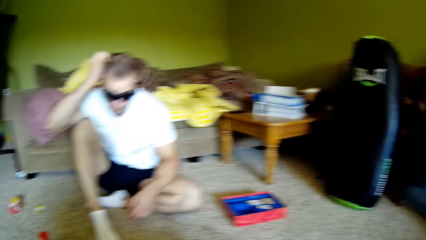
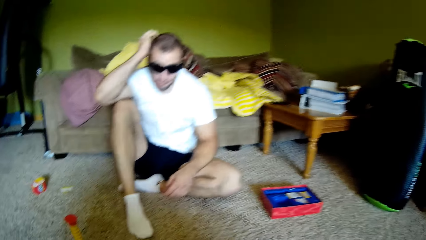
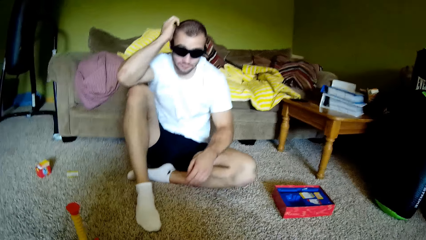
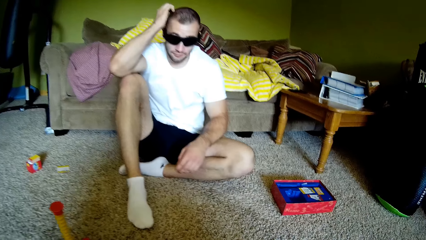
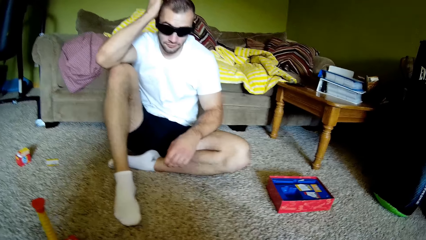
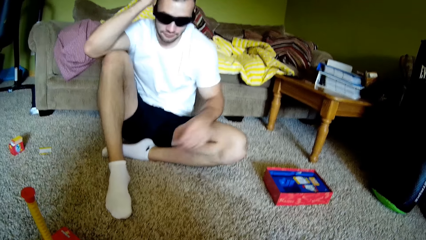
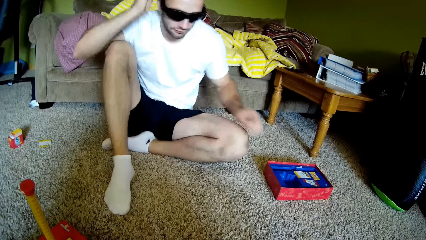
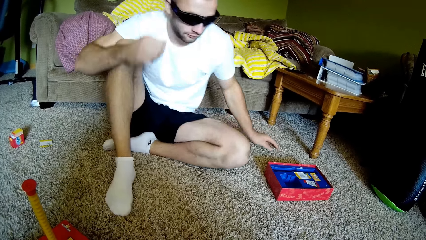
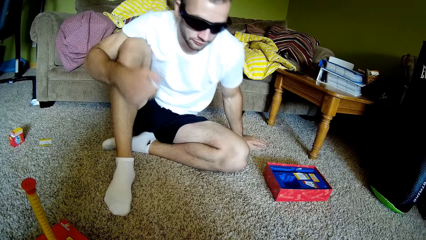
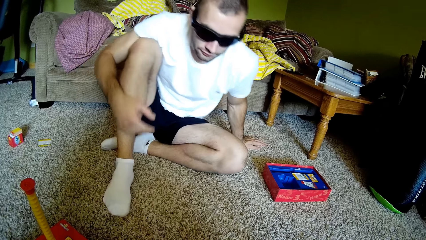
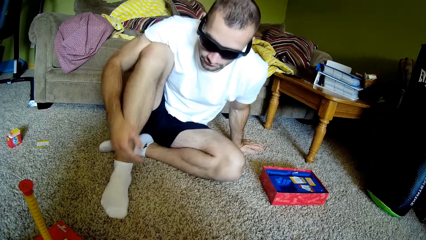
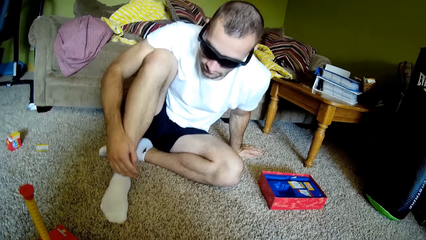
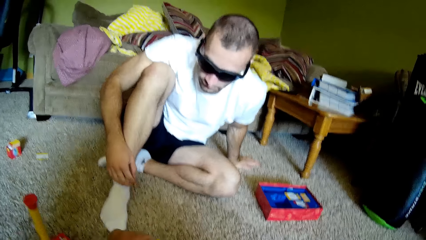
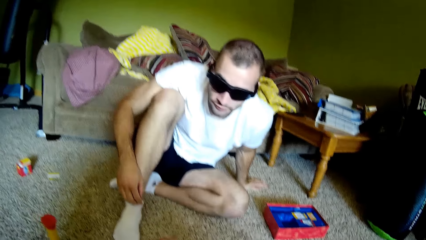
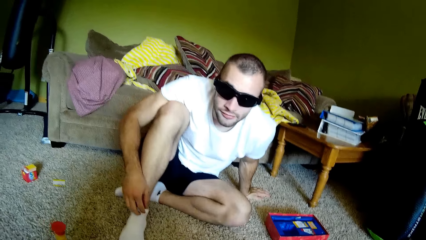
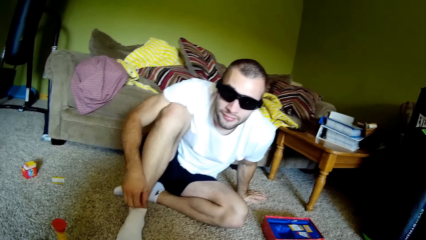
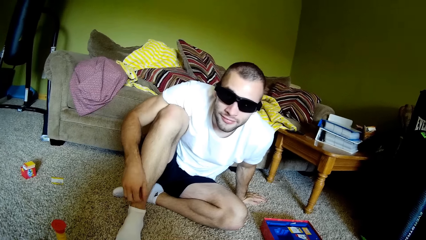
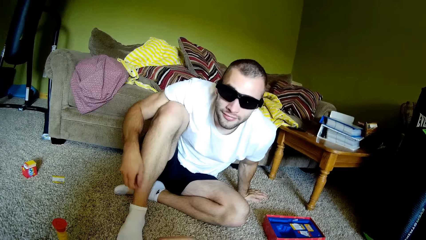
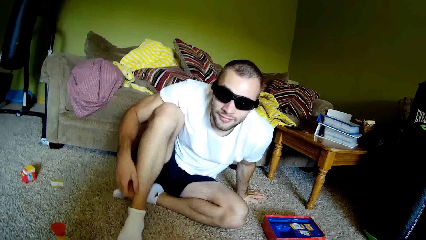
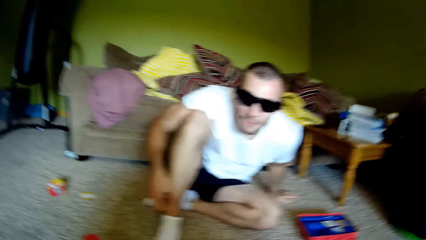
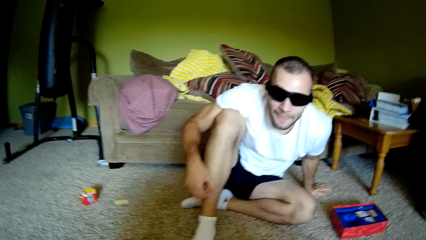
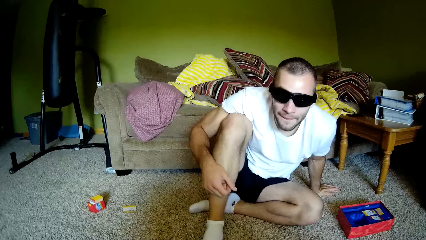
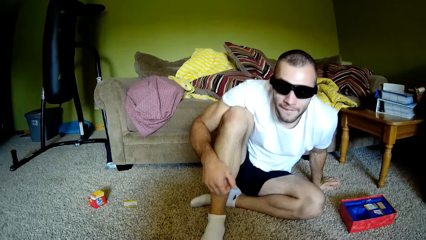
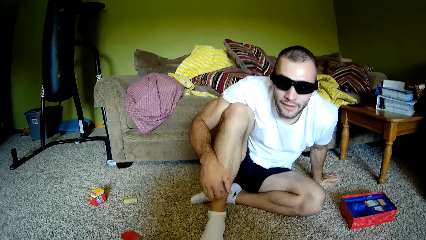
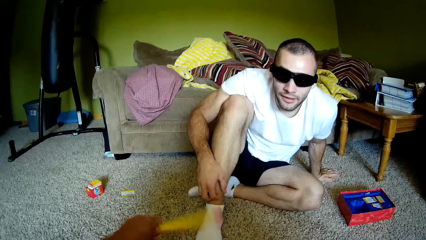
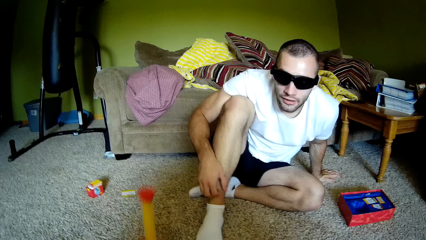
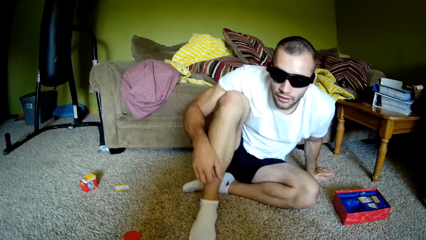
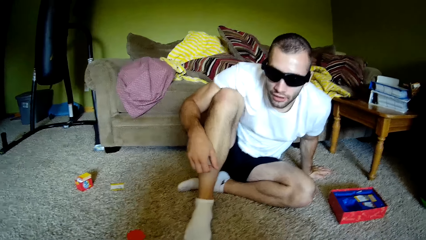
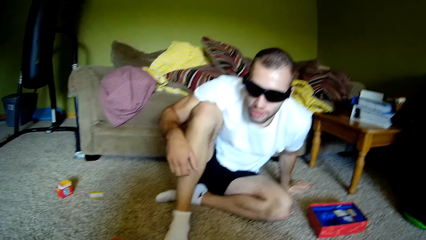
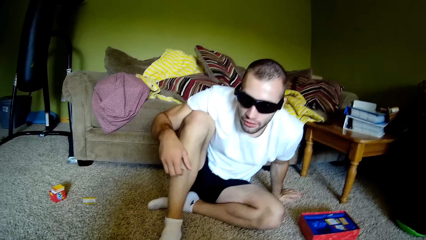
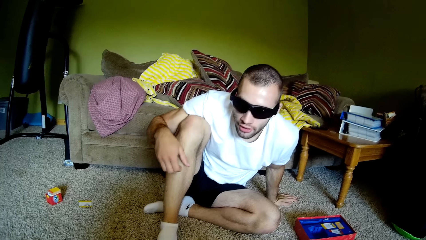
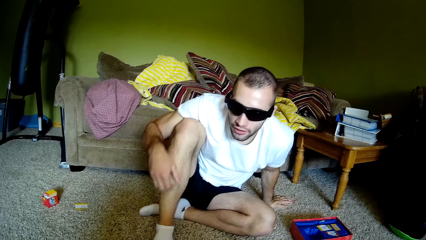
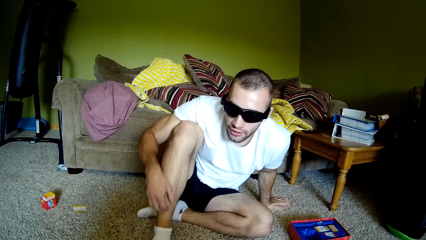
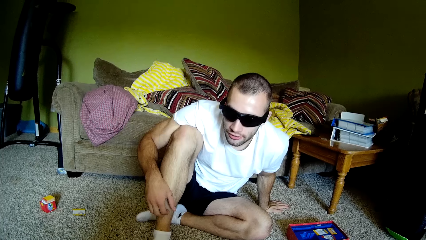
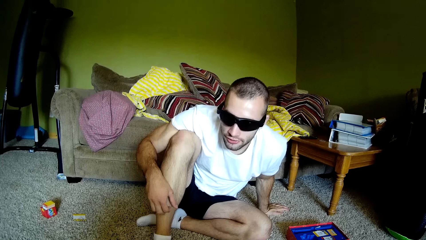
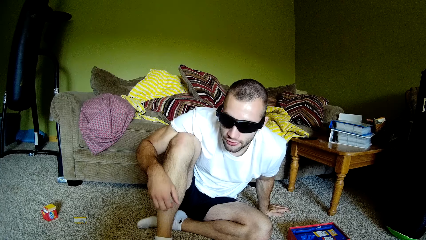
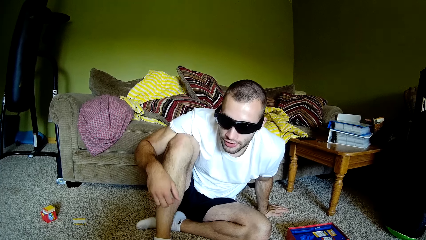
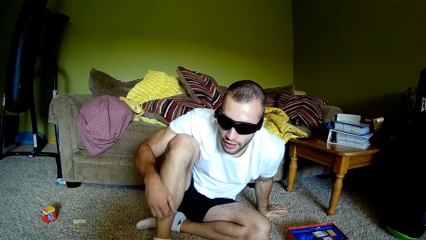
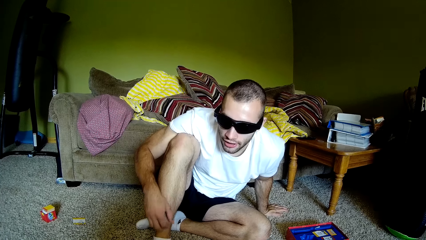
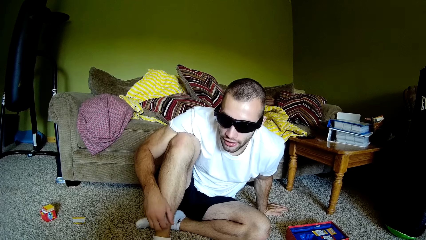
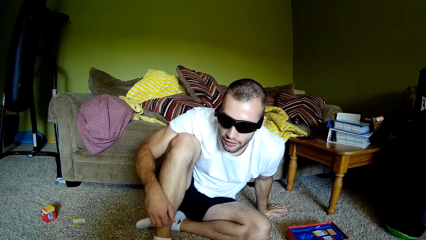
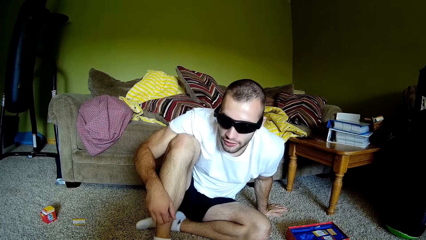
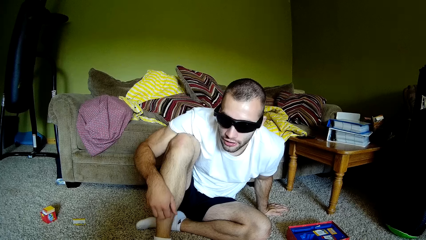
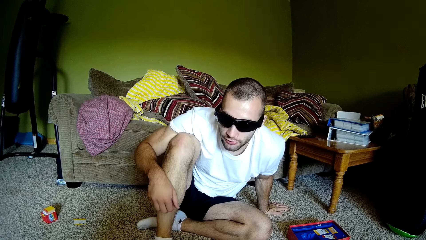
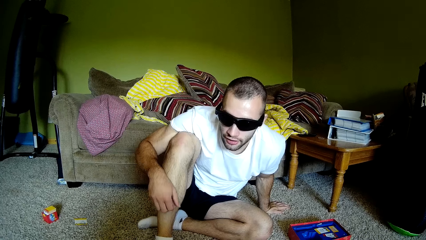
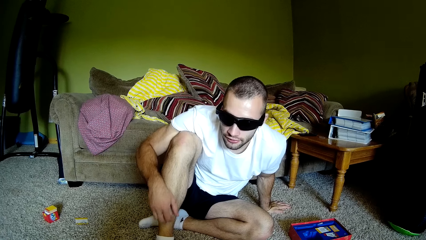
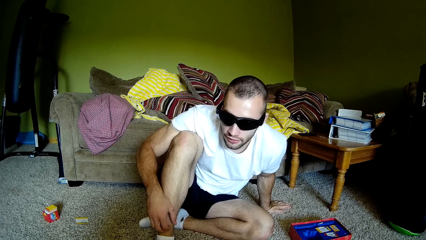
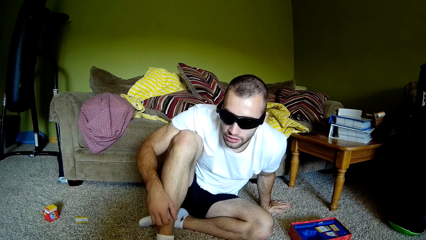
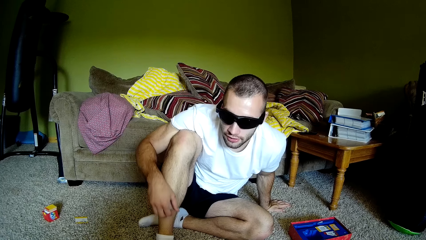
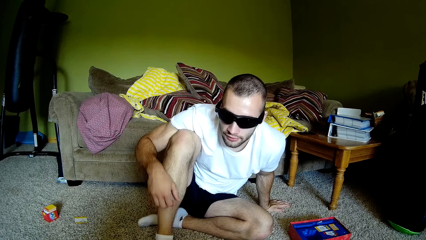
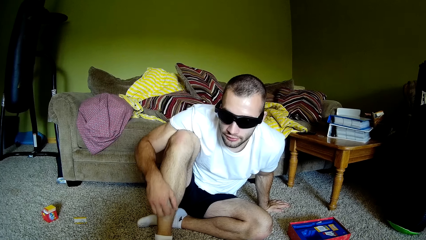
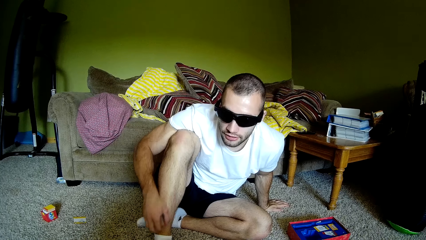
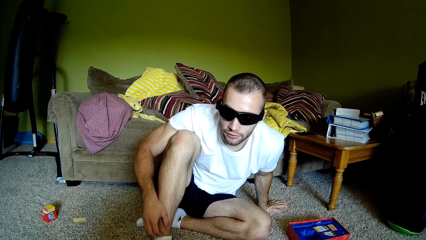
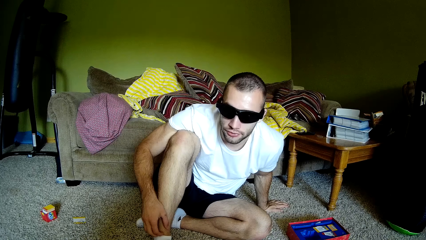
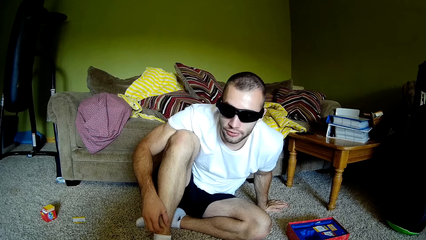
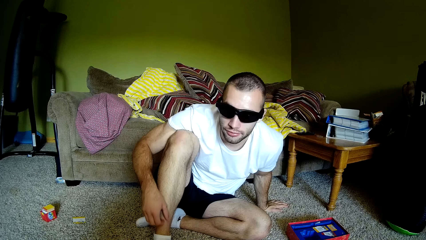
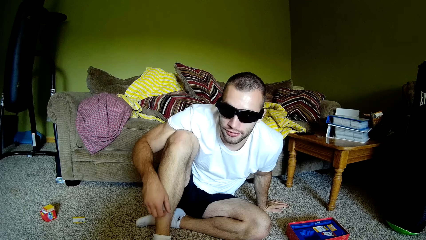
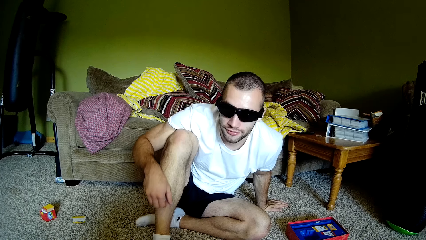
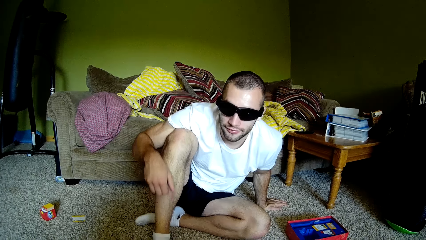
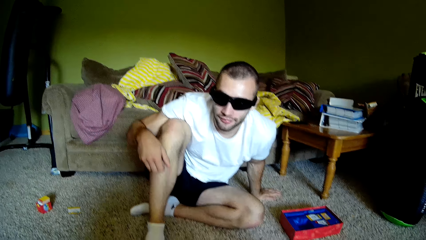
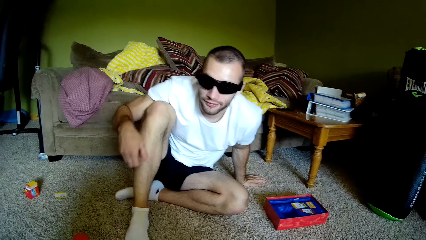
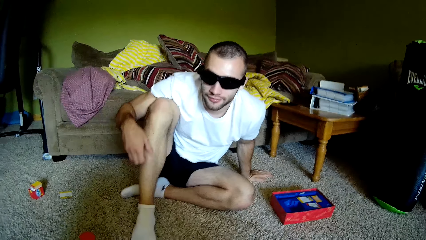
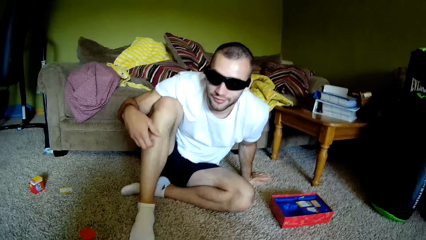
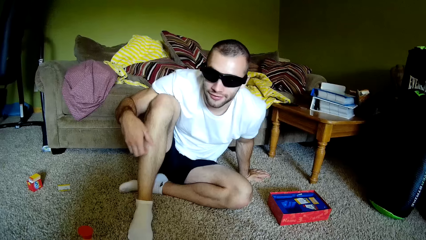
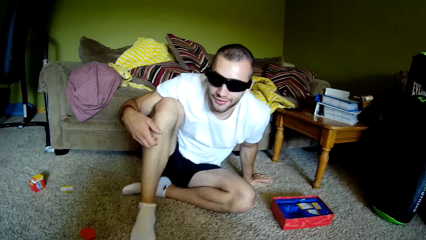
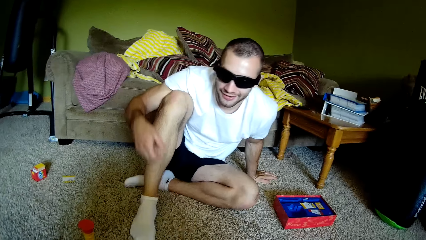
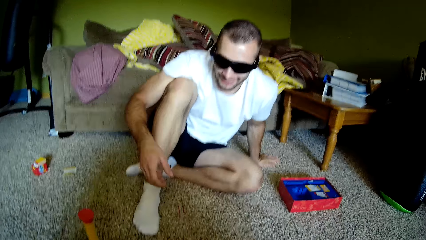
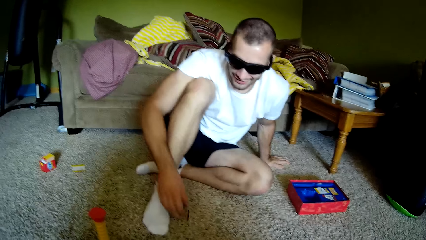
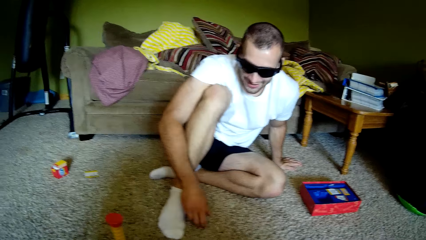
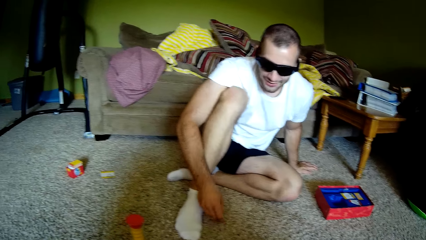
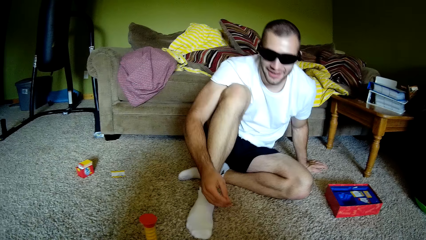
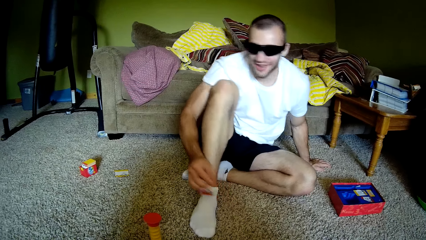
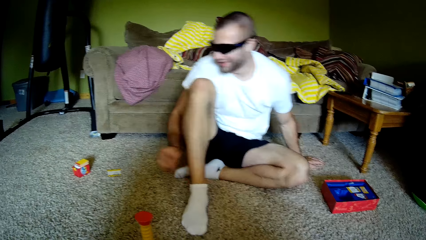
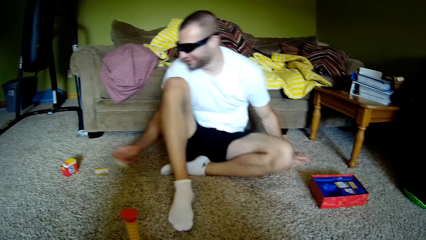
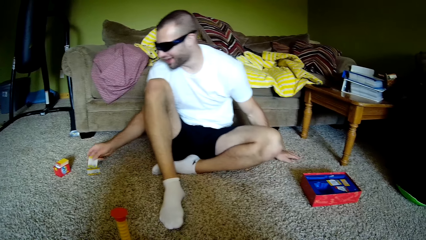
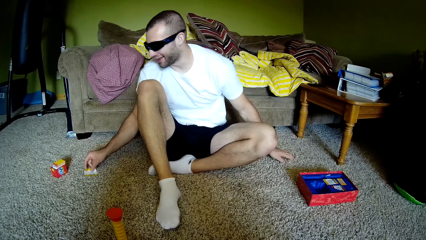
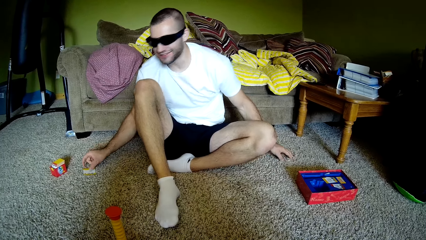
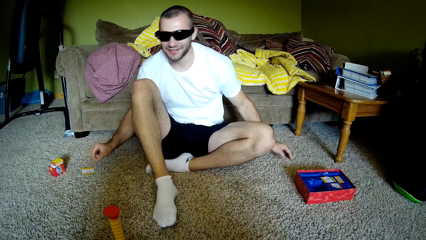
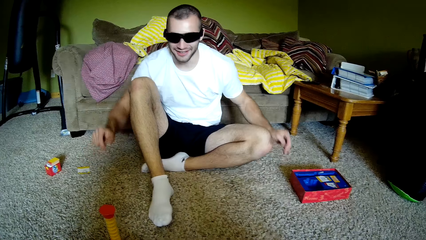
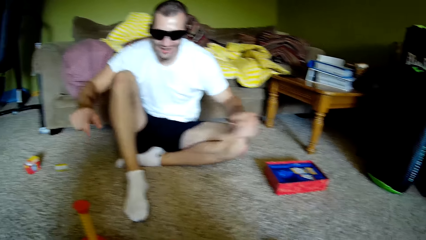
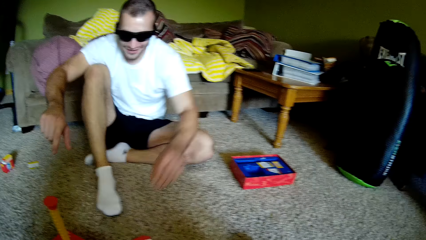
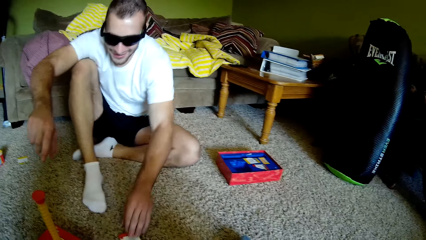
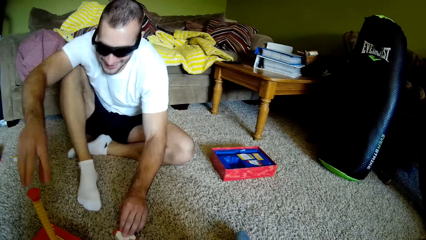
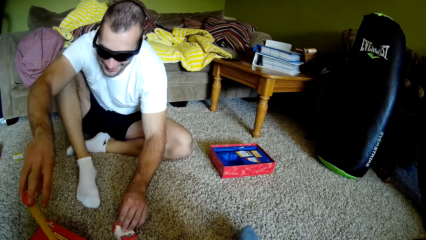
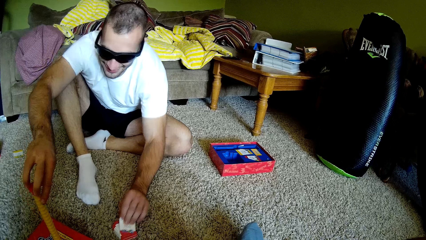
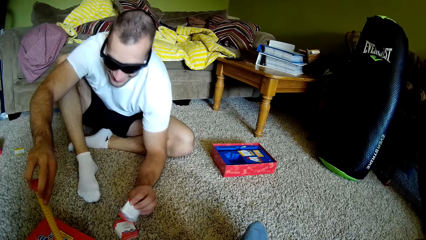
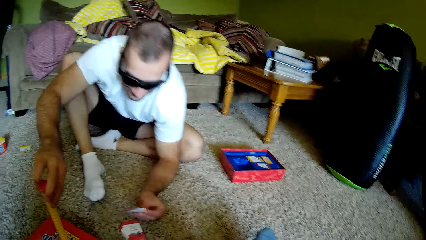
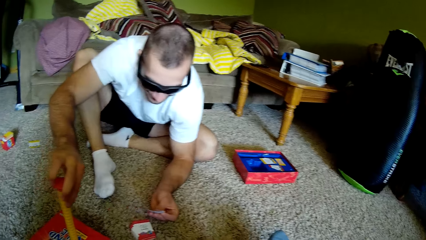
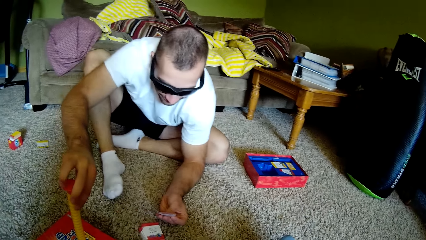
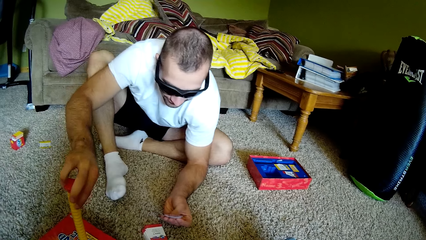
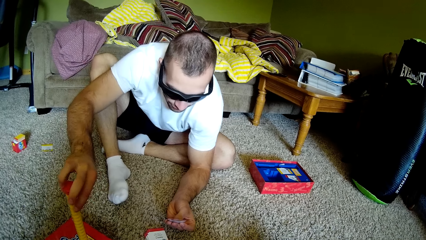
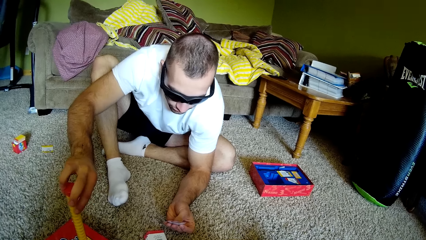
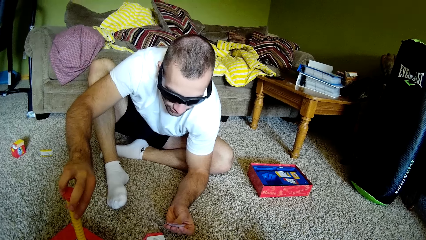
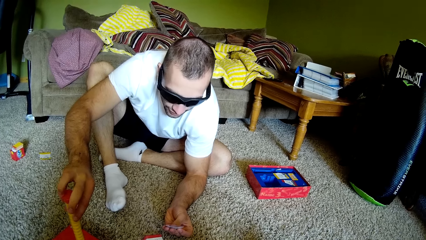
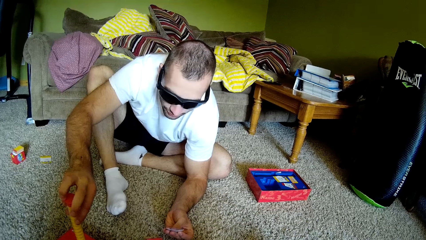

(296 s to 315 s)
The camera wearer turns around the room. A man scratches the head and supports the left hand on the floor. The camera wearer interacts with the man. The man scratches his leg. The camera wearer puts something on the floor. The man scrubs the leg with hand. The camera wearer picks something from the floor. The man picks the paper from the floor. The camera wearer puts something on the floor. The man places the paper on the floor and presses a tool on the floor. The camera wearer picks something from the floor. The man picks the paper from the floor. The camera wearer stares at something. The man reads the paper.
